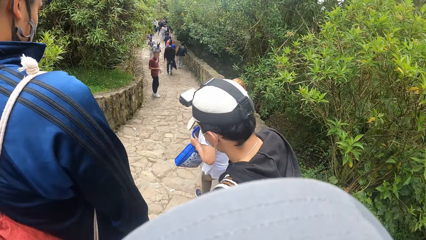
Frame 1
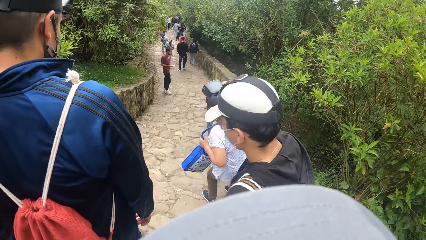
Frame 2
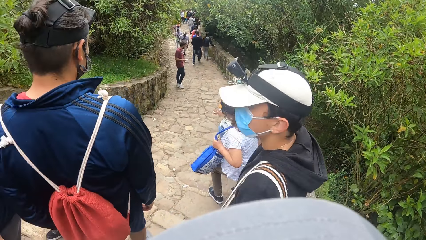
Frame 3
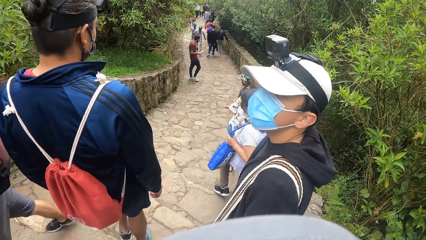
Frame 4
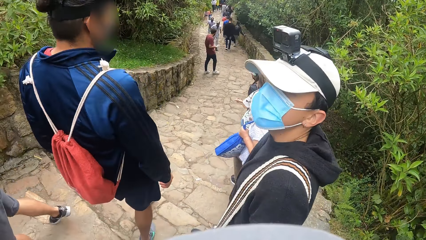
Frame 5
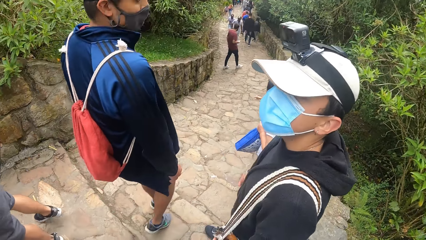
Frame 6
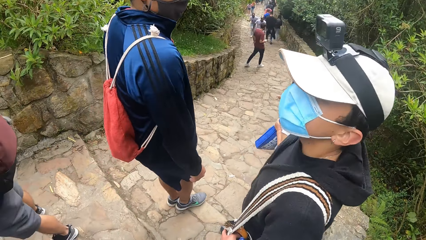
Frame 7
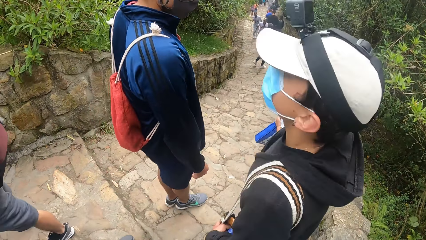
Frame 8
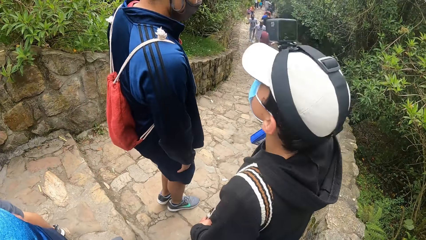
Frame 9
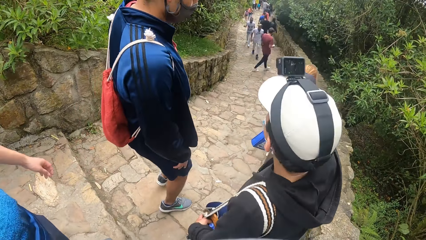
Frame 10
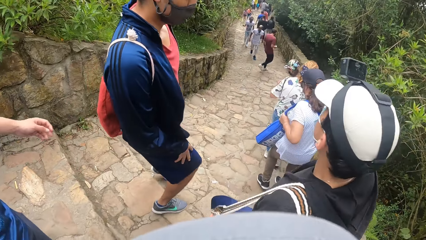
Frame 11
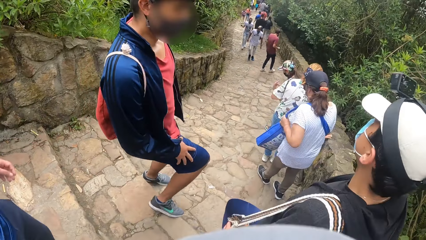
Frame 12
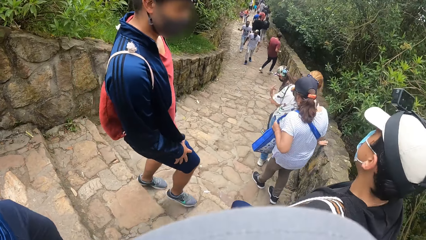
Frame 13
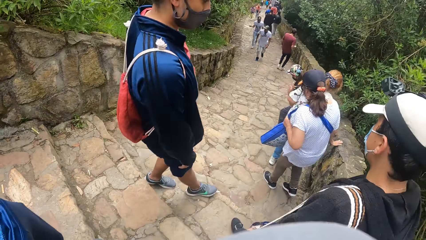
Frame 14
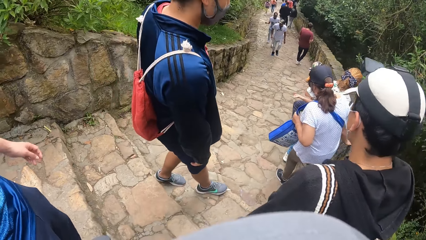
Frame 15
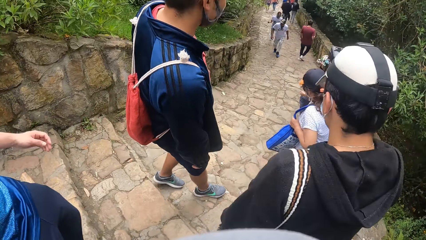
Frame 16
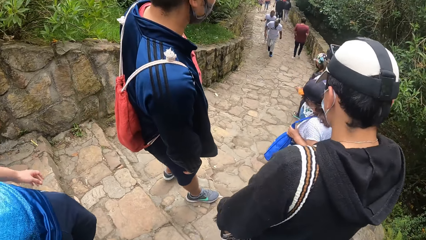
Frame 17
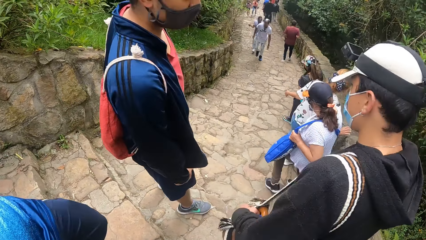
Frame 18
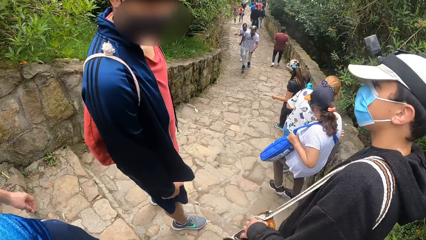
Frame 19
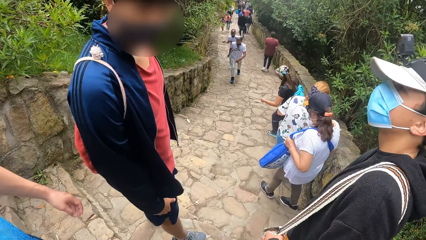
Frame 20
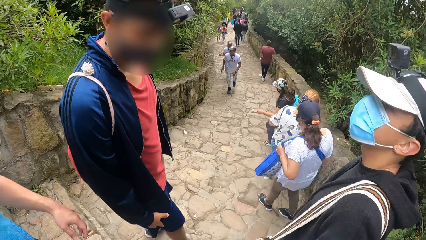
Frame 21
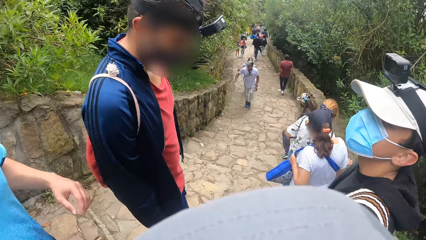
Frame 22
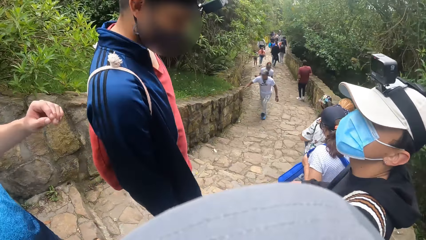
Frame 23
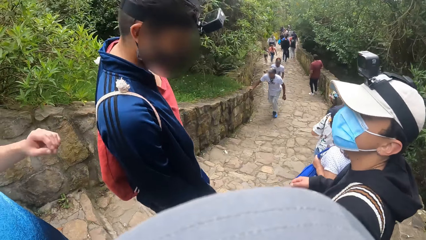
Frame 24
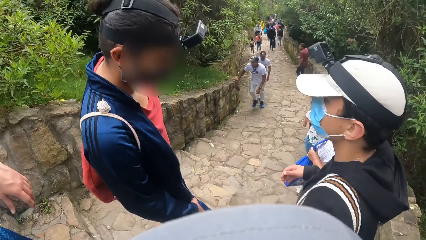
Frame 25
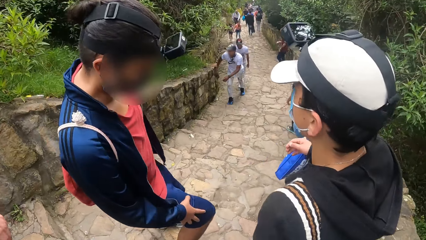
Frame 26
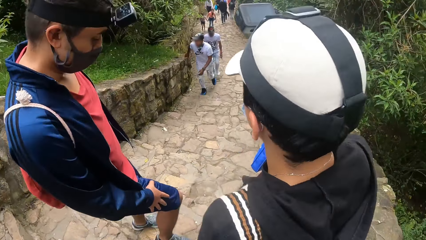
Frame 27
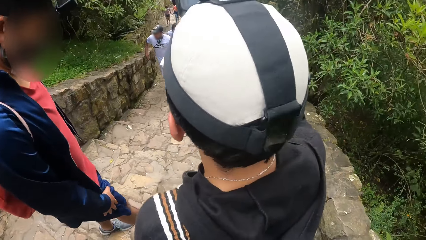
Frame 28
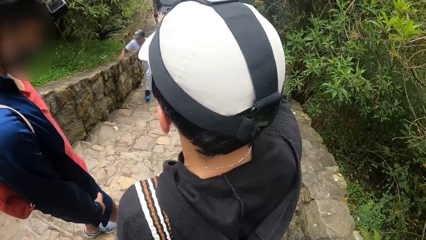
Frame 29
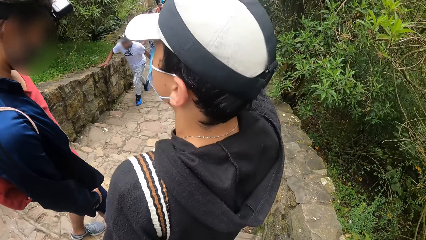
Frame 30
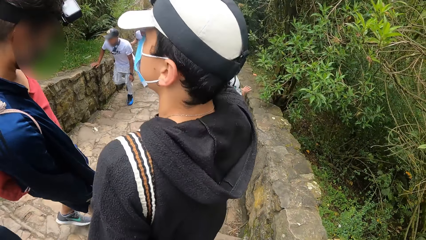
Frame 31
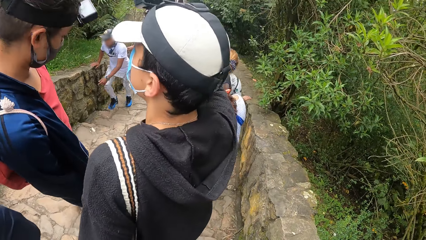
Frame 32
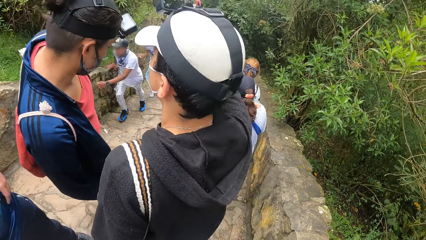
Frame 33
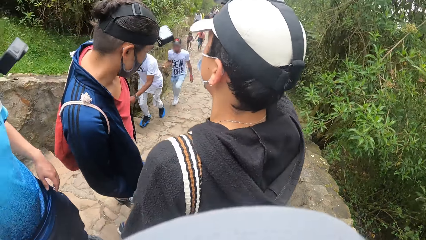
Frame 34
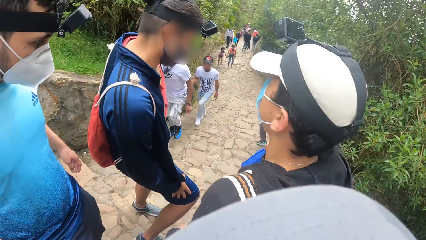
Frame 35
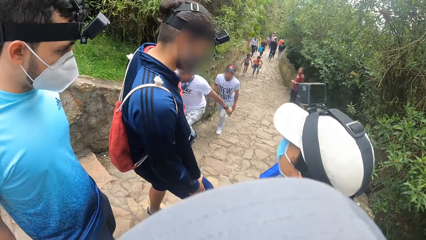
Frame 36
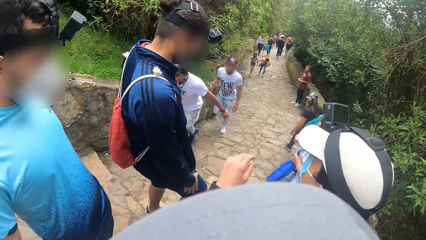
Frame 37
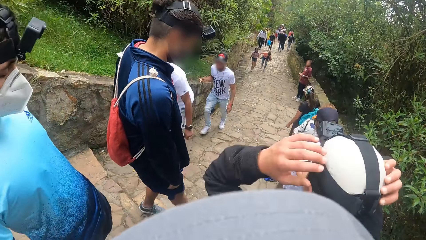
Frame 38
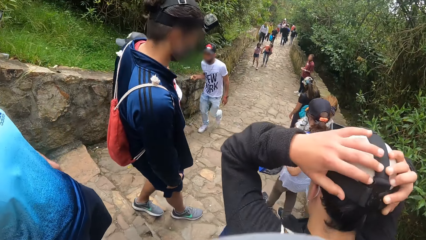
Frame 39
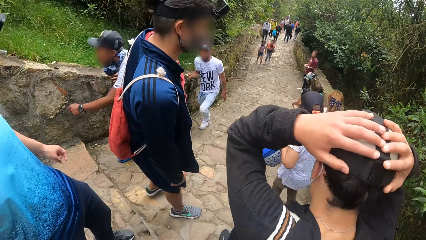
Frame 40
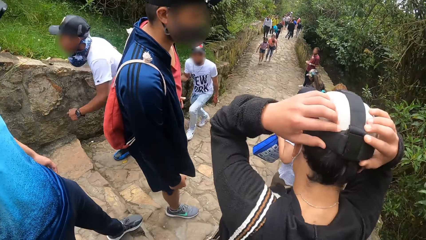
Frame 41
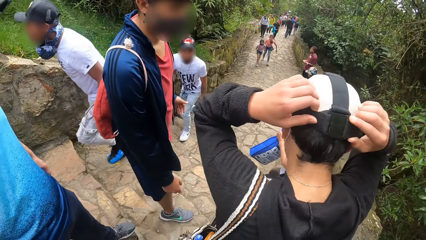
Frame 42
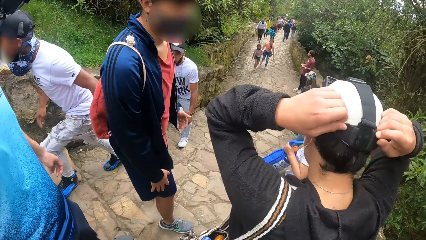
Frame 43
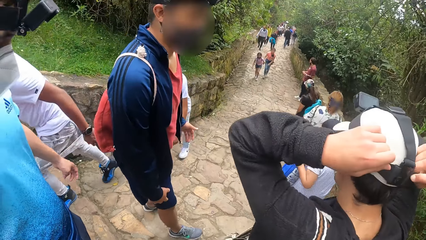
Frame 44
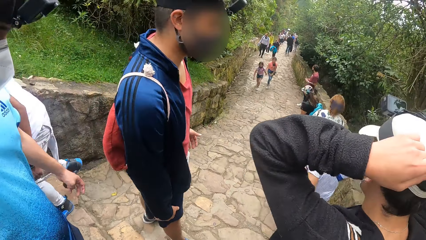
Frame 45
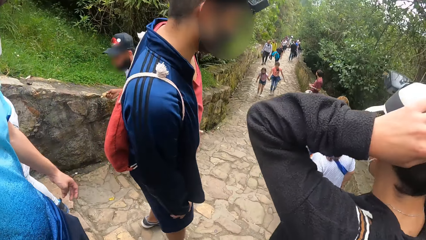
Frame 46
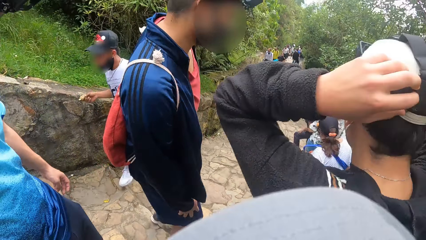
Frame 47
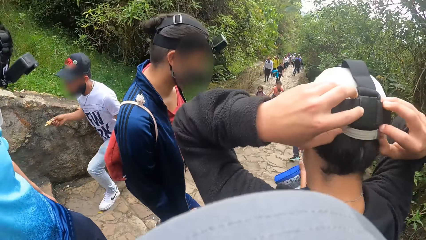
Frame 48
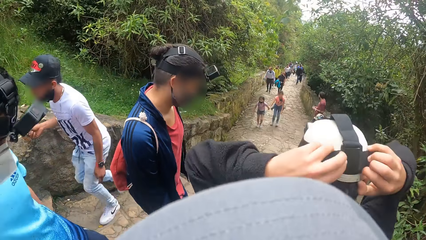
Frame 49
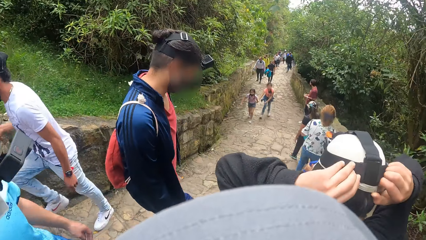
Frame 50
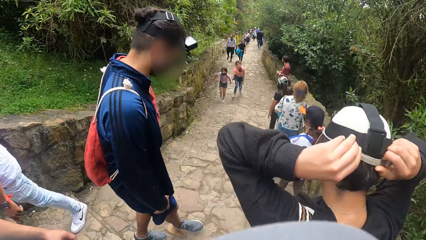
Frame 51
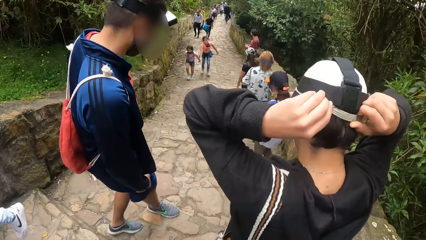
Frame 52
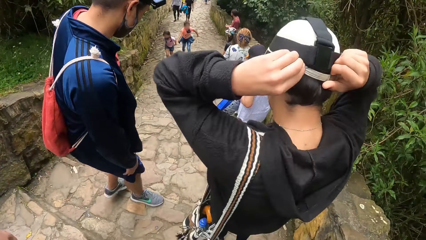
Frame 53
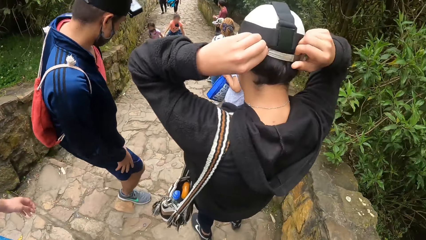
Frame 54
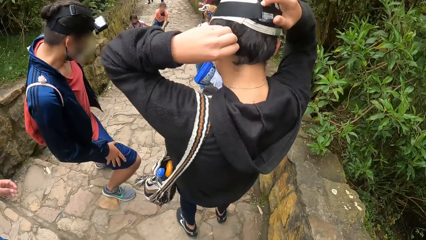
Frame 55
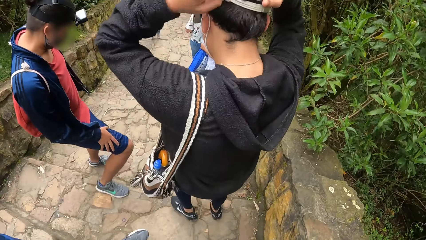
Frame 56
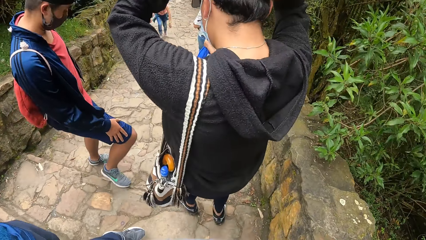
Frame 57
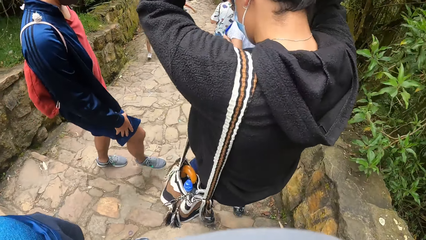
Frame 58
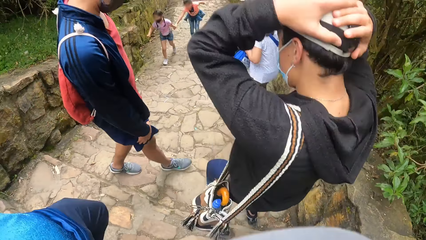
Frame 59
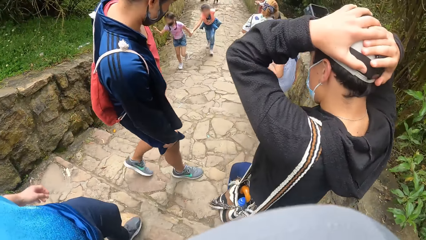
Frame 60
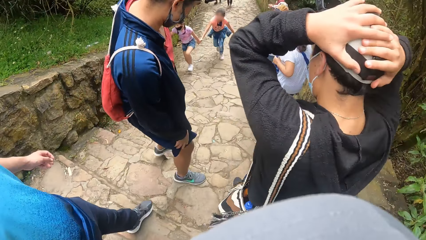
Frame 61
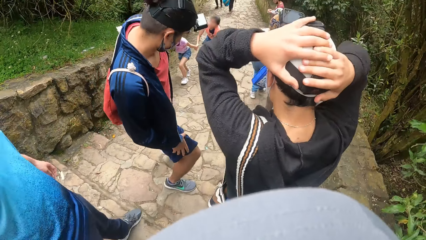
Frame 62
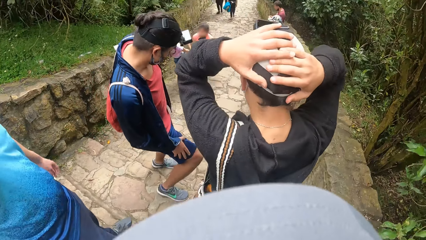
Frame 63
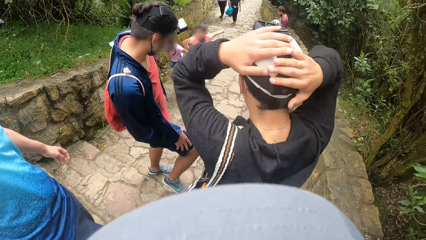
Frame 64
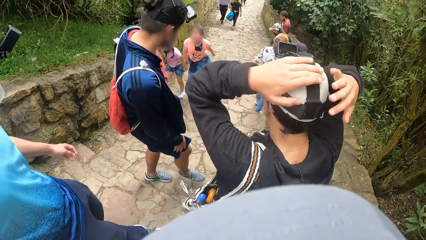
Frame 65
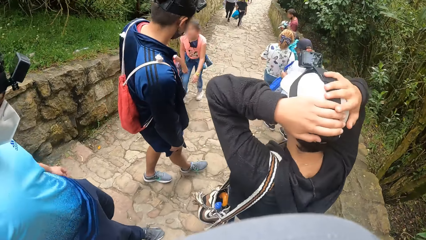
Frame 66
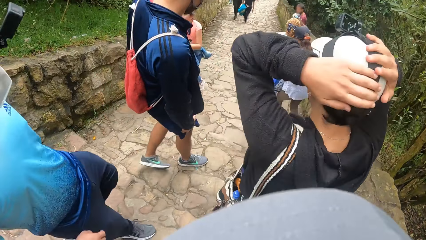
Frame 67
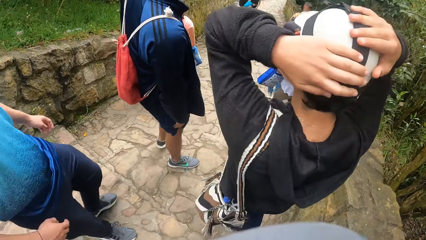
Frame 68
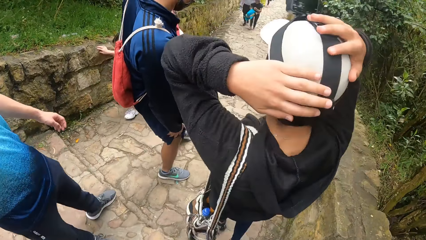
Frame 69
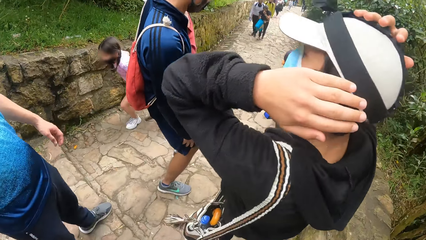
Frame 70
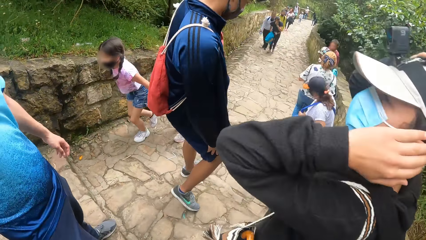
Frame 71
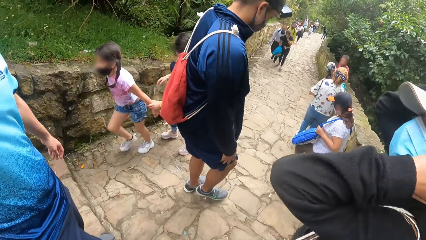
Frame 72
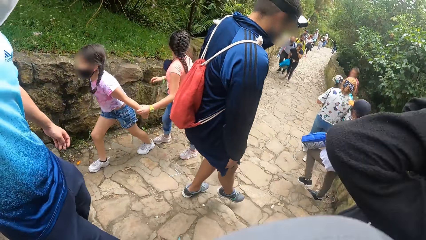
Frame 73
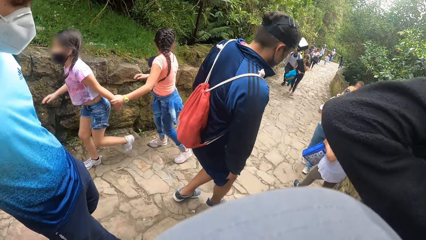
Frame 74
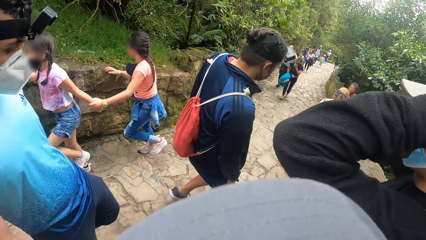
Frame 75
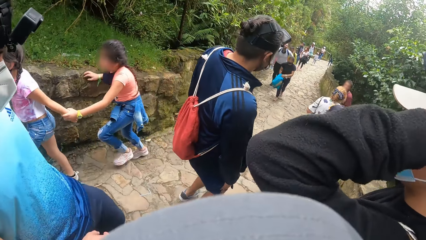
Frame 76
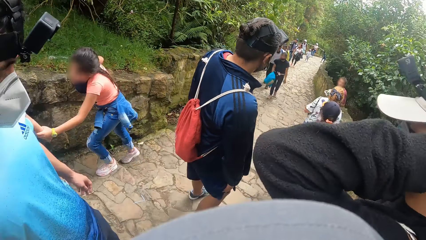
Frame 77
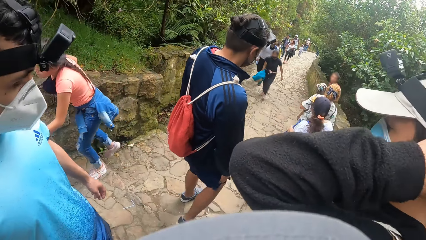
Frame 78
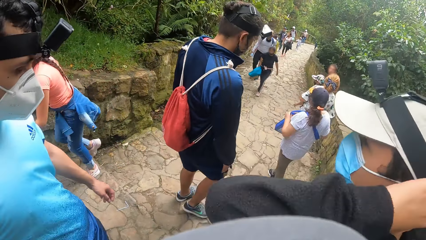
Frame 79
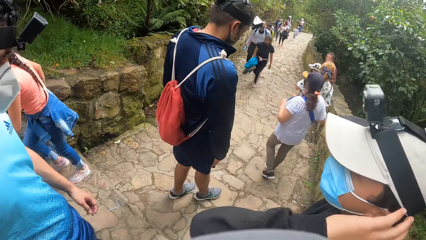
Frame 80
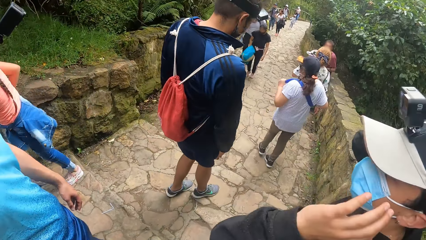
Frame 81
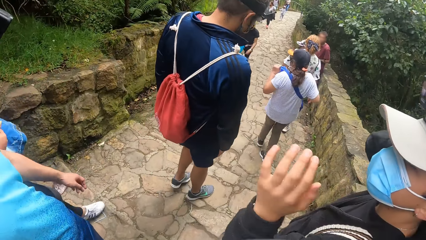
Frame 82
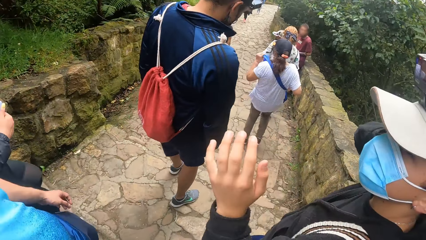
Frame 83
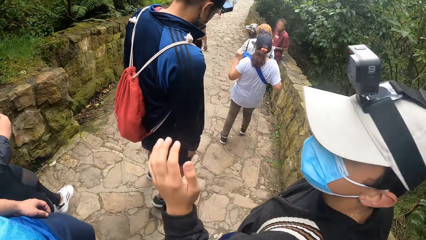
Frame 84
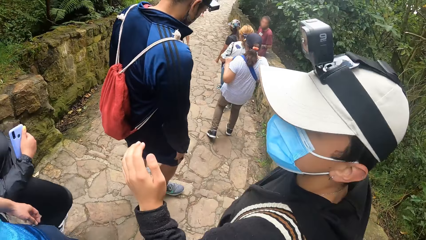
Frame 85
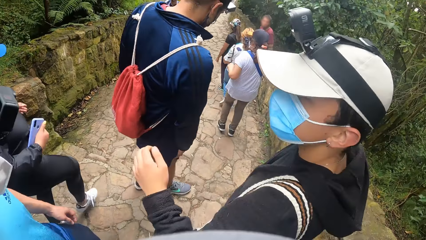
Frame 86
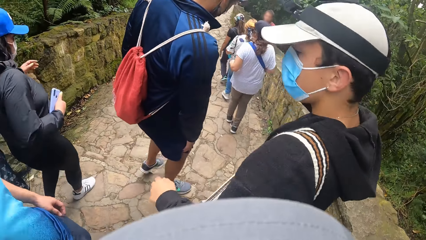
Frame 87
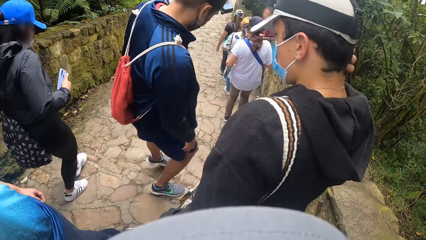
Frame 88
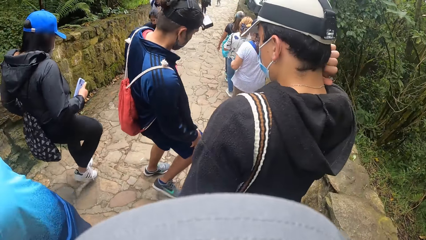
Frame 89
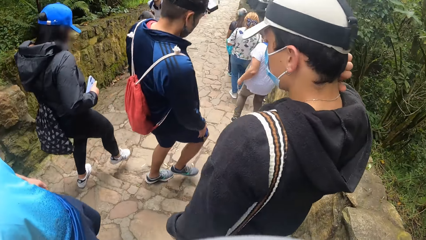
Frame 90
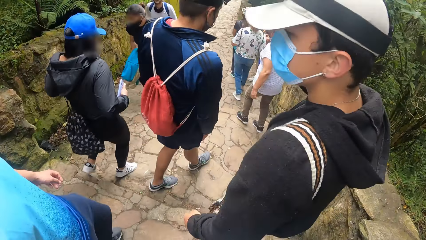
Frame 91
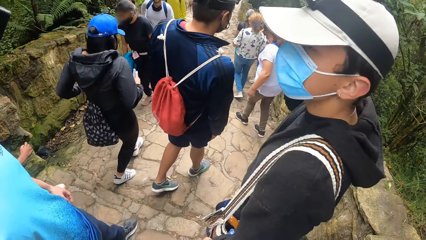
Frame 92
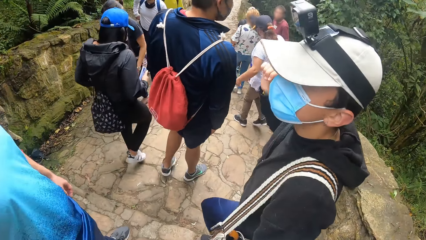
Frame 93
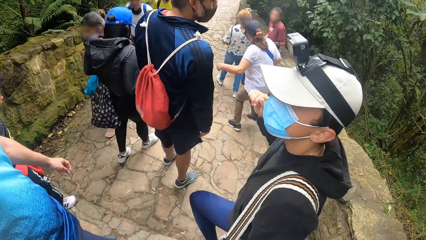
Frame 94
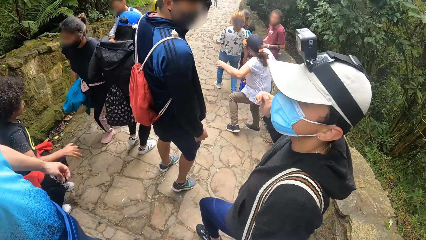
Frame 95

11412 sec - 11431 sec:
The man turns towards another man. The first man touches his camera with both hands. He removes his left hand from the camera.
